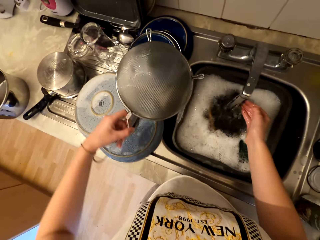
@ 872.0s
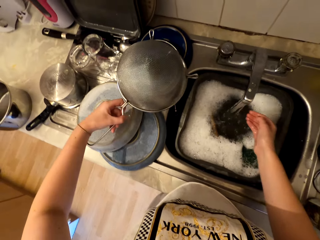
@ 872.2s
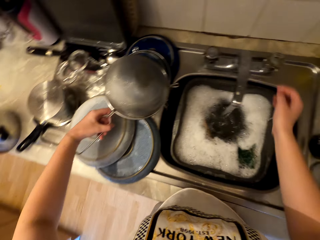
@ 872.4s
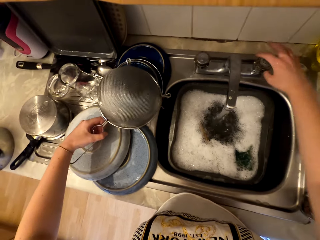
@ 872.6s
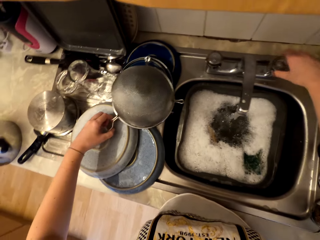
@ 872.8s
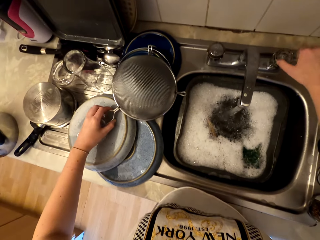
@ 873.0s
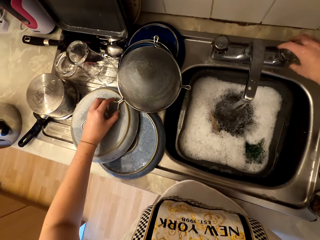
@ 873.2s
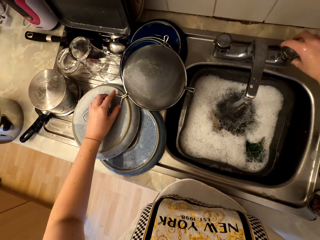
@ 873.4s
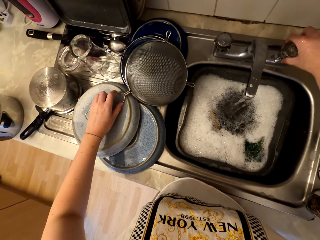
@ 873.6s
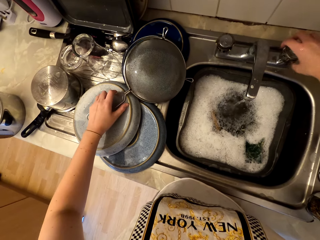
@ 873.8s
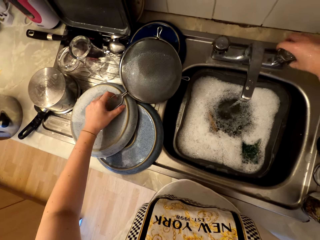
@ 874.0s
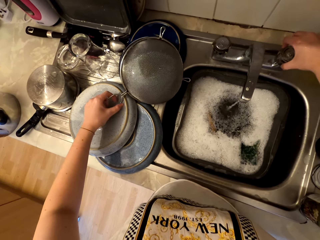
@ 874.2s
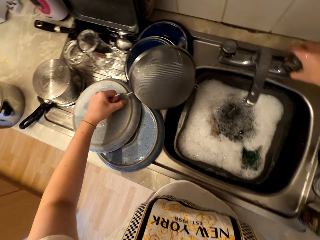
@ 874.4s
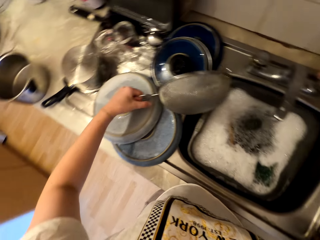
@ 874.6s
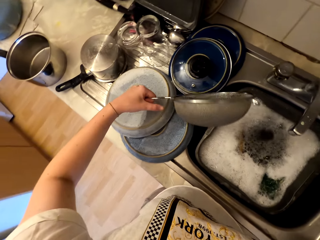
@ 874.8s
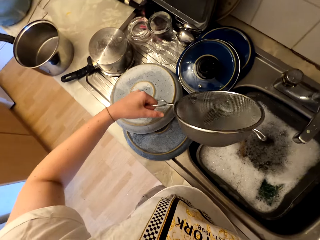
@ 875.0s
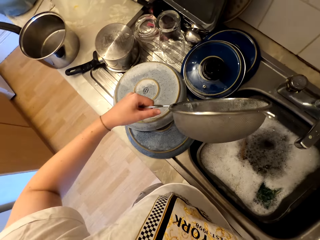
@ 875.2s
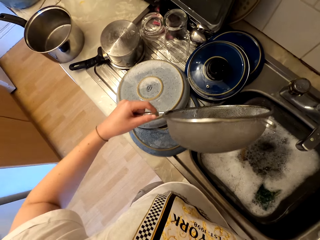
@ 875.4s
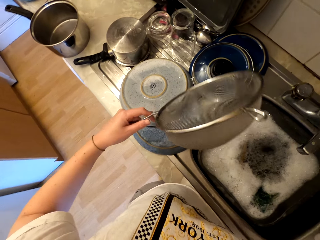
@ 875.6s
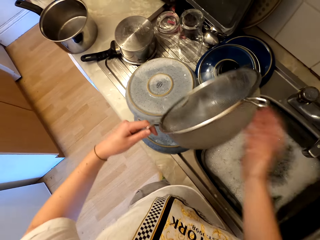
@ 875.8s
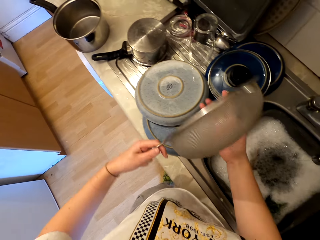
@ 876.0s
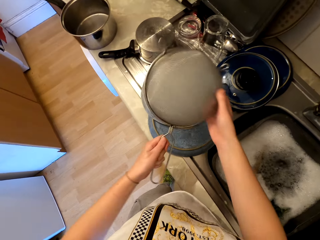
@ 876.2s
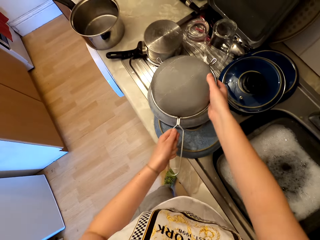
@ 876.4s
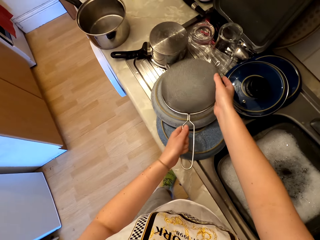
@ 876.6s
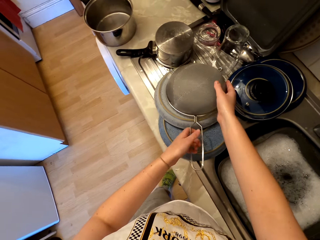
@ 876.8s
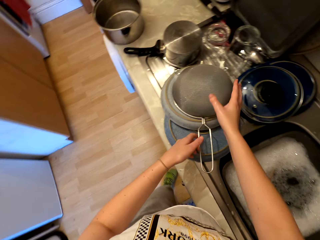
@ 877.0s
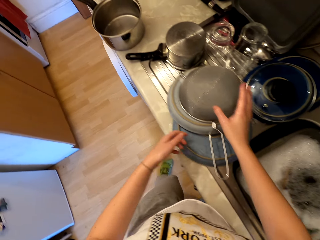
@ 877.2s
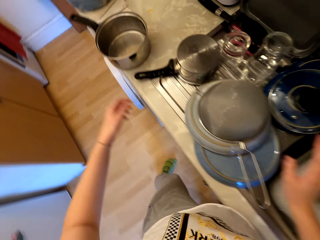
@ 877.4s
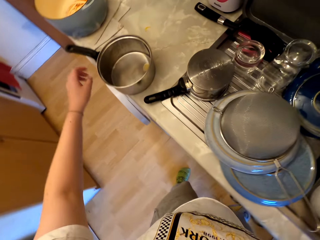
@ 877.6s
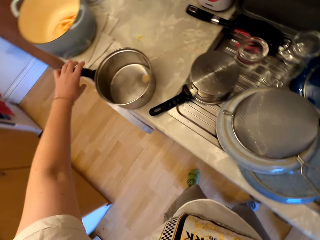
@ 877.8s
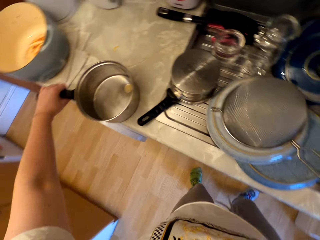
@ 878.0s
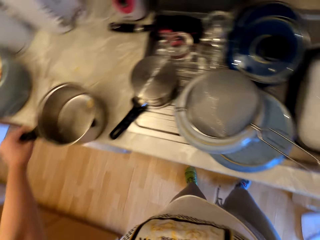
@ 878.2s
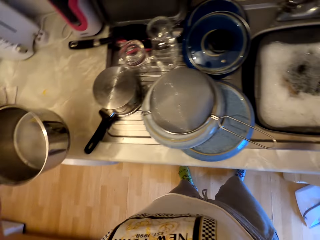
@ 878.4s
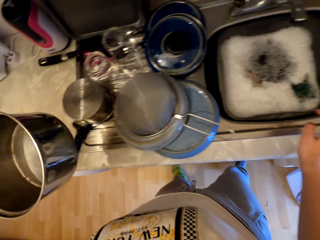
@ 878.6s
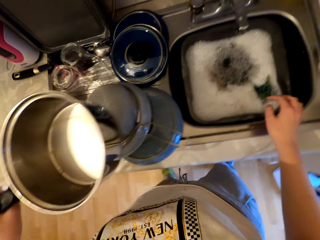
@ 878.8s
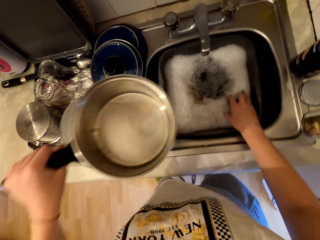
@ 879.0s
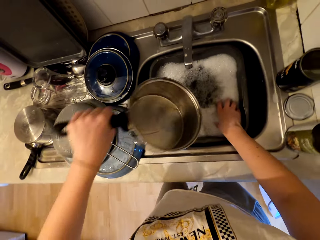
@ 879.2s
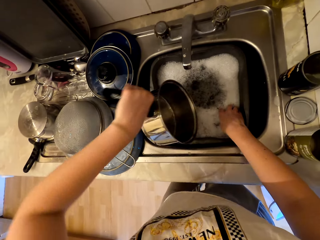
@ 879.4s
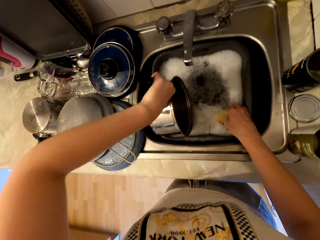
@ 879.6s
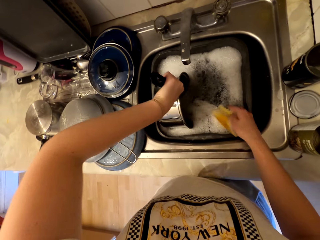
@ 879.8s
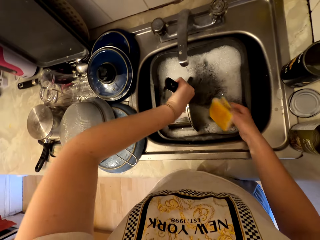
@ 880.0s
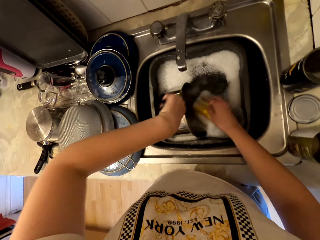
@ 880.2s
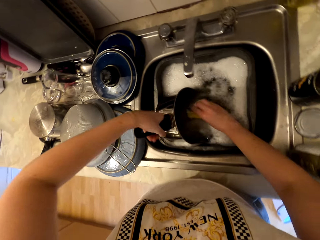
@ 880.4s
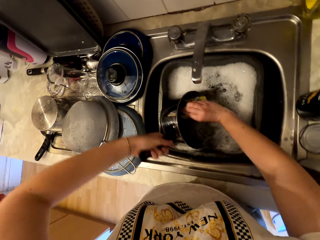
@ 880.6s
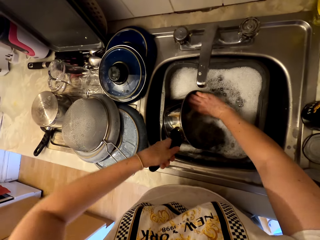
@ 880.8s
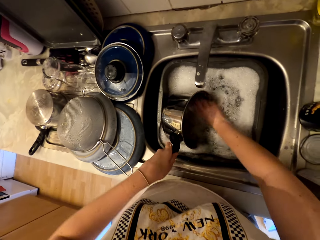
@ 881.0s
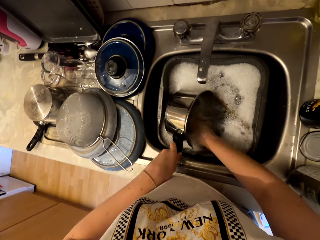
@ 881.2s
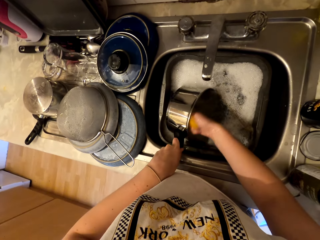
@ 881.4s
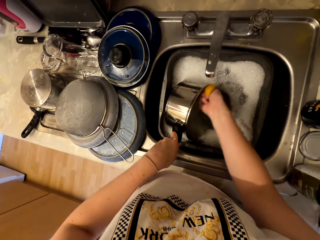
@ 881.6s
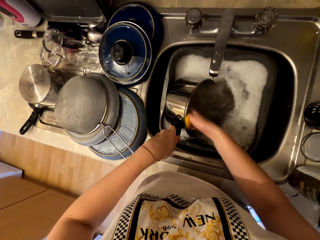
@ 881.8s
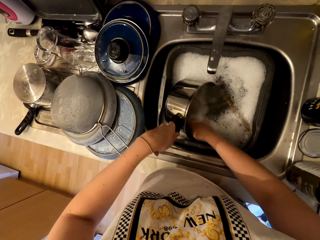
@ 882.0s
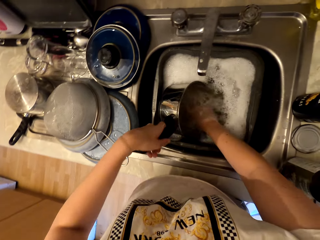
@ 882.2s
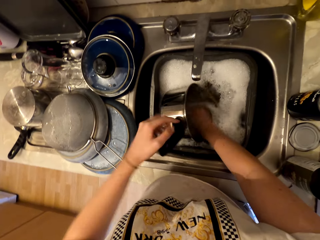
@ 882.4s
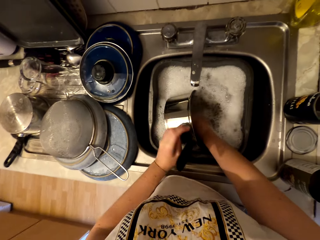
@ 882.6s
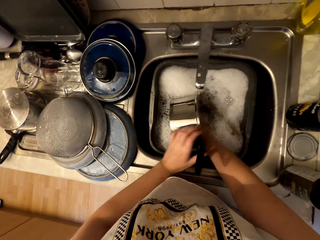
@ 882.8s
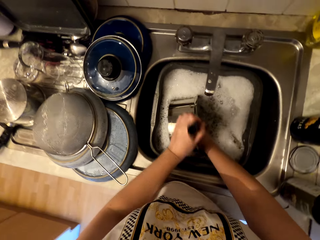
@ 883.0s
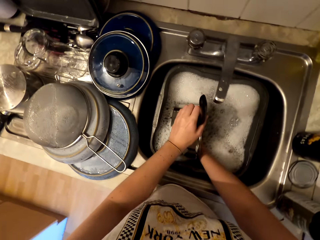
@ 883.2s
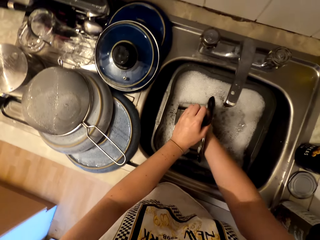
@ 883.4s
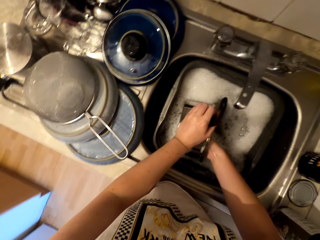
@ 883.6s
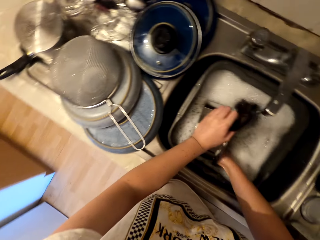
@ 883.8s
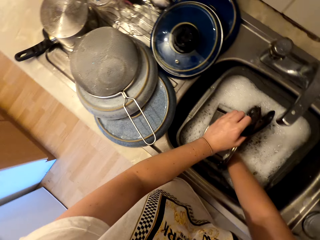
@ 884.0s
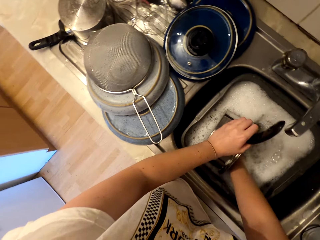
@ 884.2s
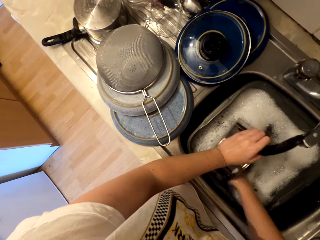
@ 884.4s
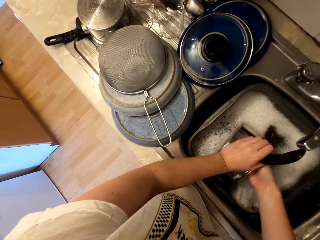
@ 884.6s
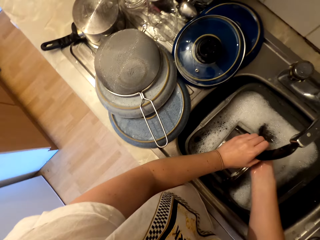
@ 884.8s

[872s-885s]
The camera wearer places the sieve down. They close the water tap. They hold the sieve. They hold the sieve with the right hand. They place the sieve on the sink. They pick a cooking pot from the countertop. They pick the sponge from the basin. They wash the cooking pot.

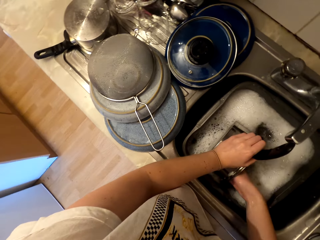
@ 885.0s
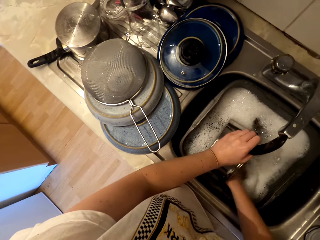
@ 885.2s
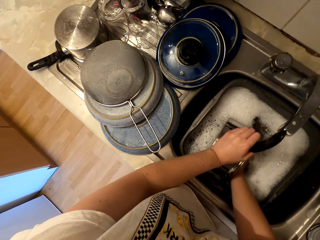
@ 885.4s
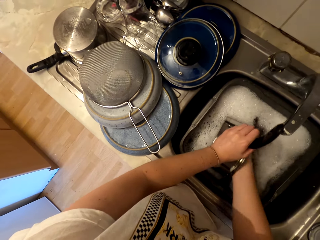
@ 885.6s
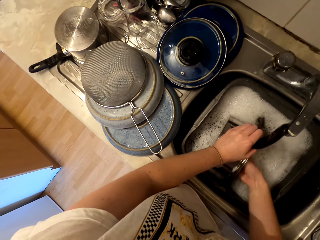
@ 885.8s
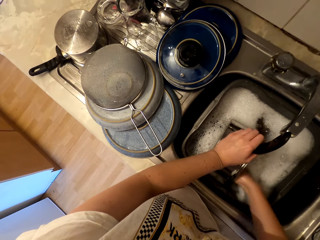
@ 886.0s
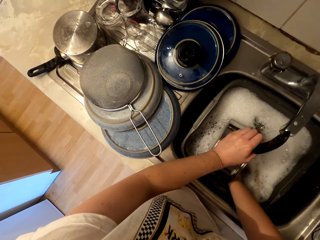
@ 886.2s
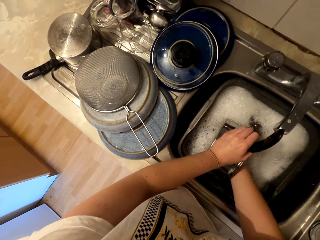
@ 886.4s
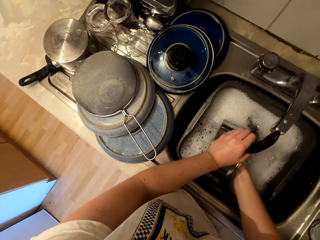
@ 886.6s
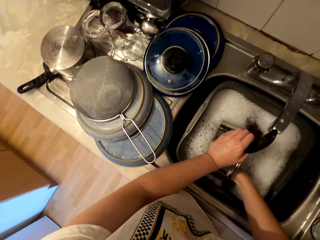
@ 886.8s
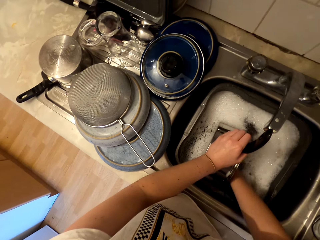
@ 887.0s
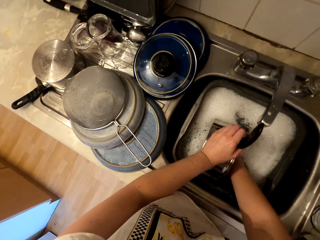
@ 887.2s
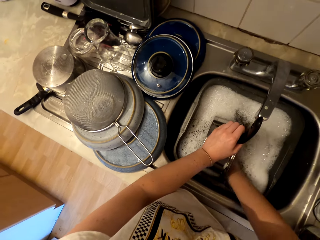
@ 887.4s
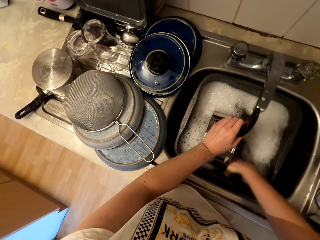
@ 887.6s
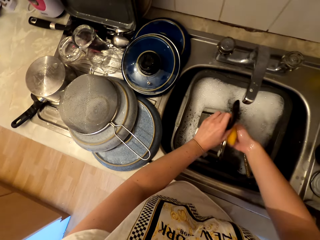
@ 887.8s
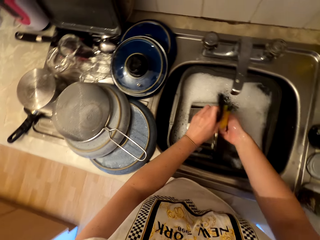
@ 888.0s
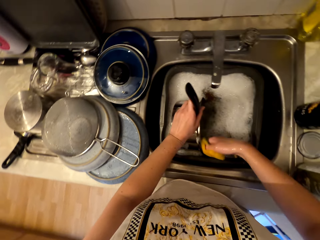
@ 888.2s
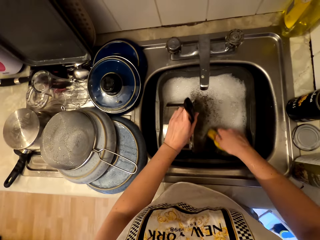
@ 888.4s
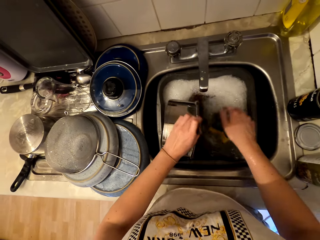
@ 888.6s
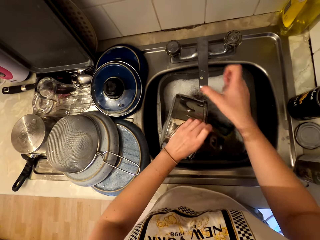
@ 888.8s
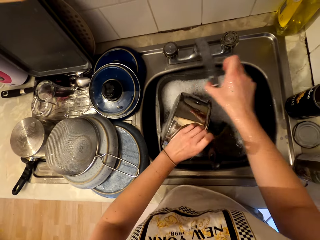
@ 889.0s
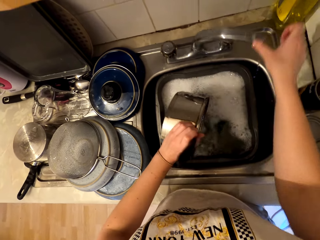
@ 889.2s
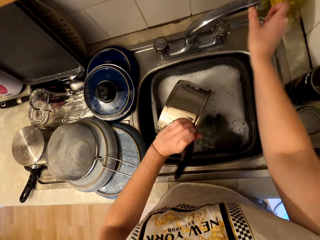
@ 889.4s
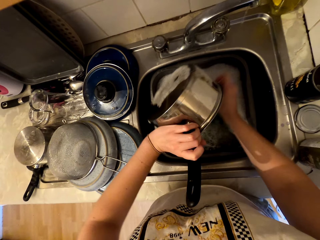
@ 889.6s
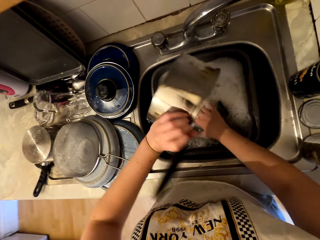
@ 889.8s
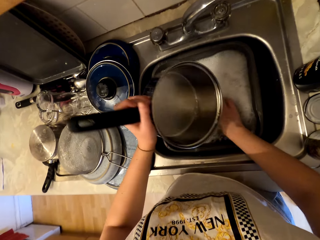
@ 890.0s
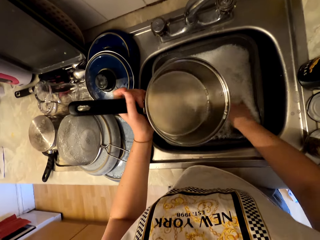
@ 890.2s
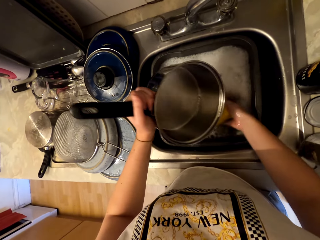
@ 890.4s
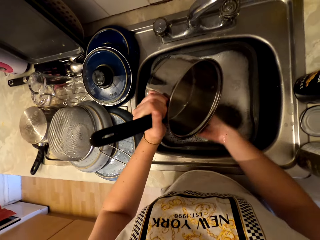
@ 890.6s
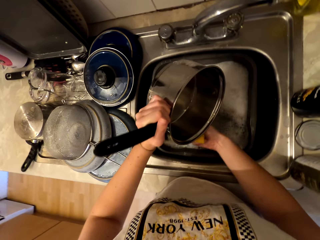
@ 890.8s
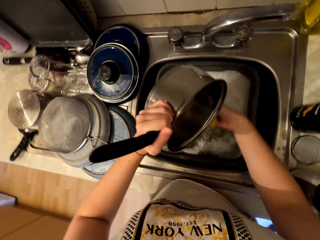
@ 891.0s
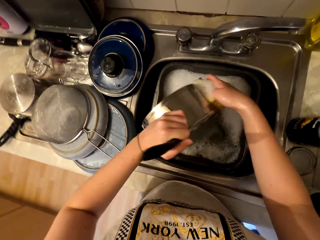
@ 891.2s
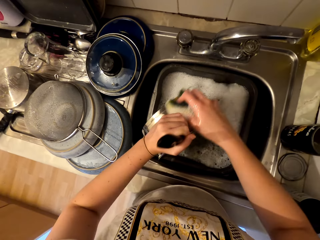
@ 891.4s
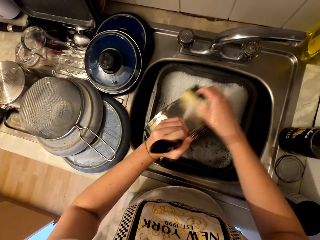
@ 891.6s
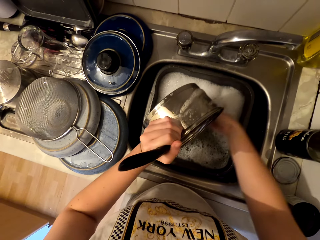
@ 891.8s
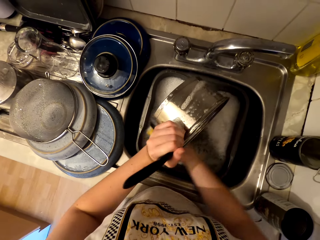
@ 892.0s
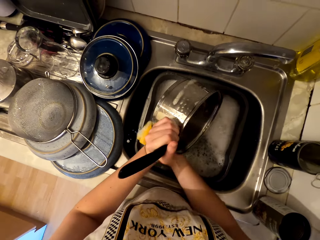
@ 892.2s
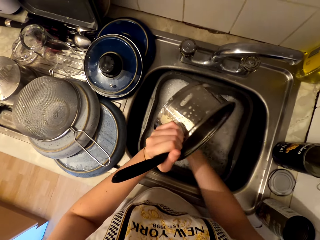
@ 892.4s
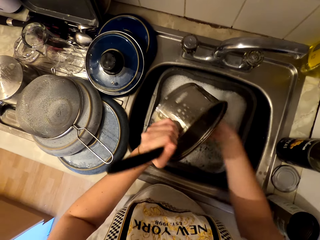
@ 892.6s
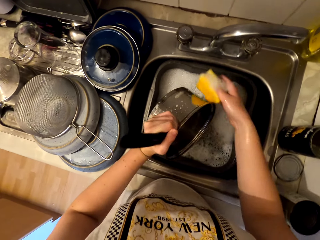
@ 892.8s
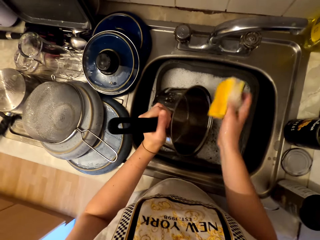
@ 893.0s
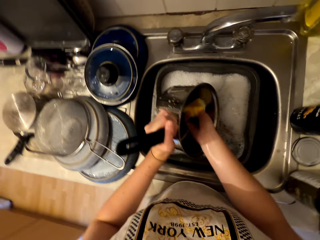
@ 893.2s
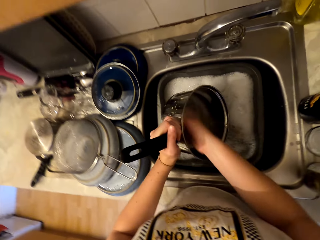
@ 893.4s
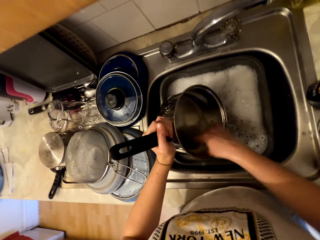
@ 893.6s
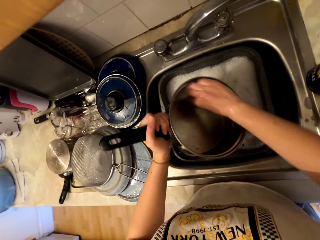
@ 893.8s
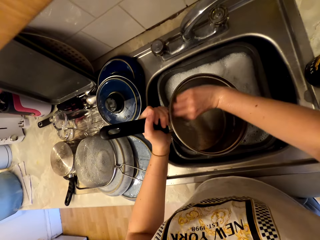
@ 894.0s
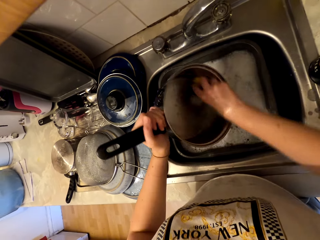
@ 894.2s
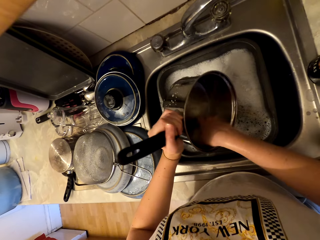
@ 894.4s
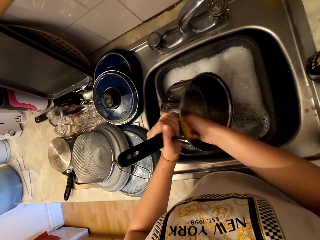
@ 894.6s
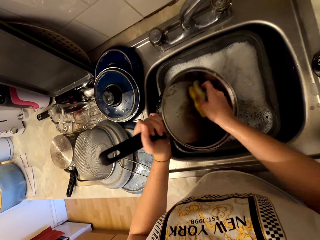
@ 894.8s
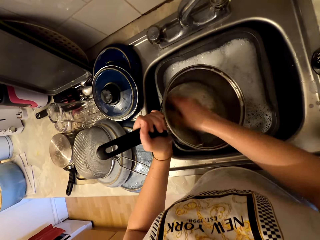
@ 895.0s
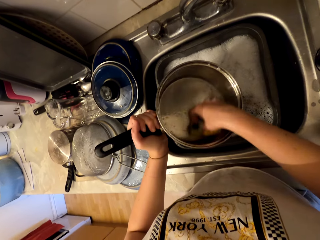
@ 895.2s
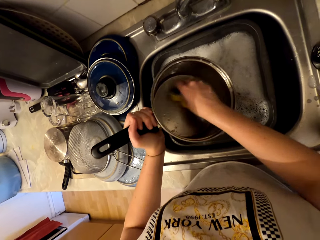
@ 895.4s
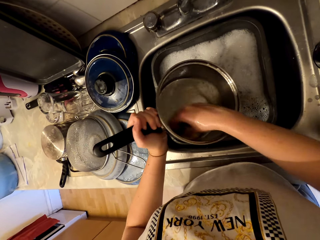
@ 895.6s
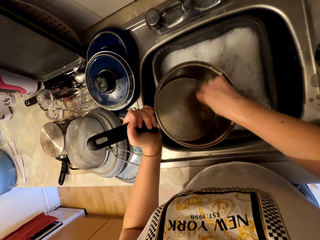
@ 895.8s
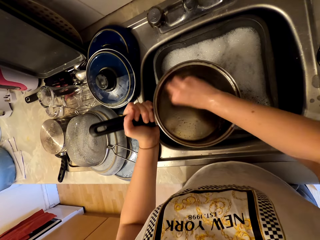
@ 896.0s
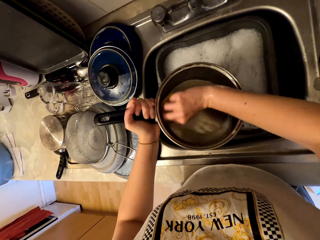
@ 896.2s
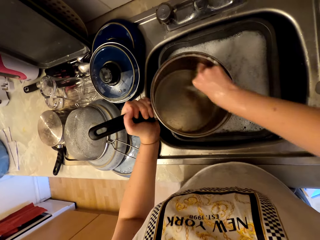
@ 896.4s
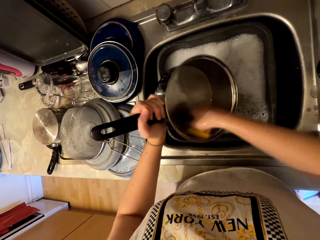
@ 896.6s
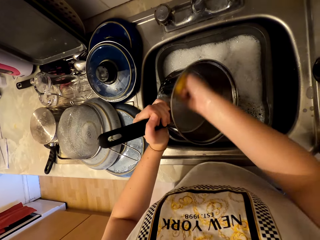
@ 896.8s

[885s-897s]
The camera wearer moves the tap handle. They scrub the cooking pot.
